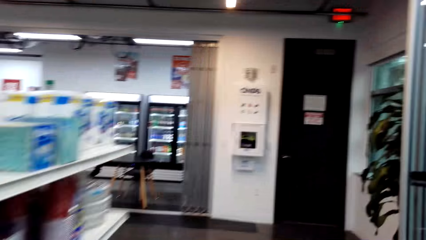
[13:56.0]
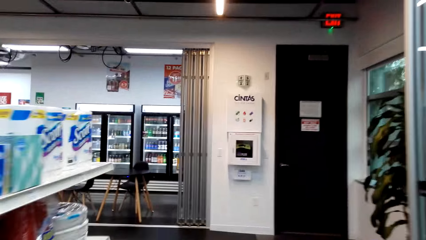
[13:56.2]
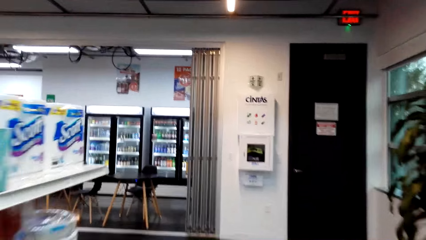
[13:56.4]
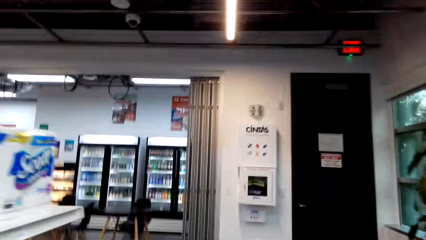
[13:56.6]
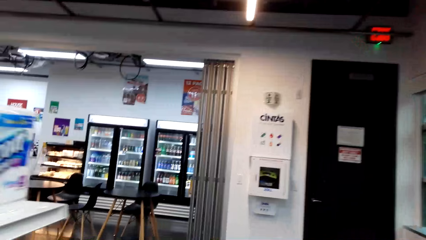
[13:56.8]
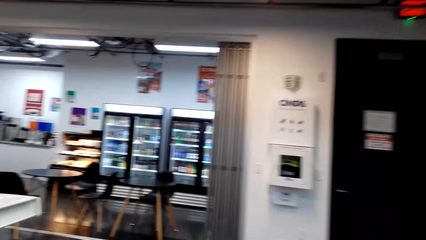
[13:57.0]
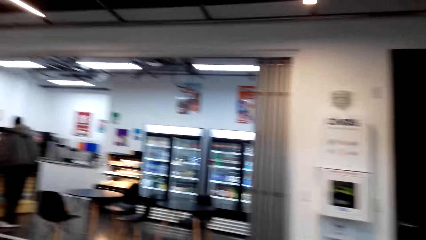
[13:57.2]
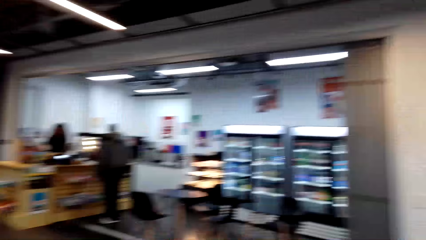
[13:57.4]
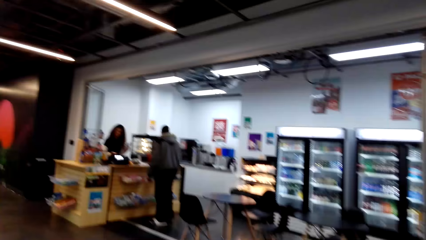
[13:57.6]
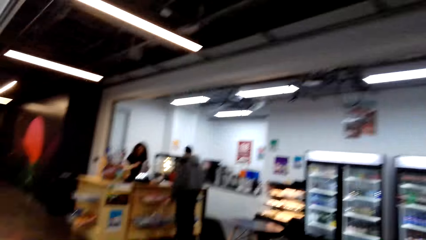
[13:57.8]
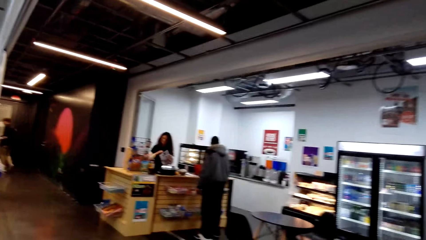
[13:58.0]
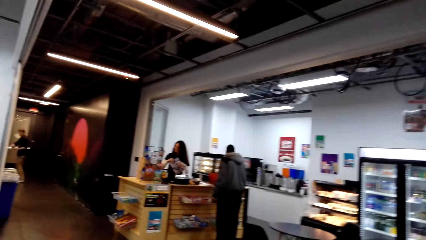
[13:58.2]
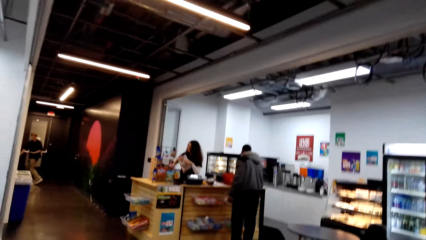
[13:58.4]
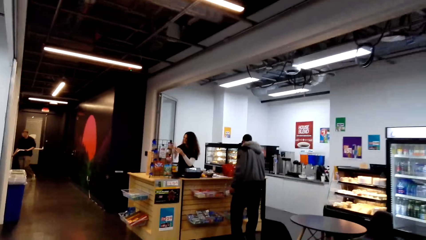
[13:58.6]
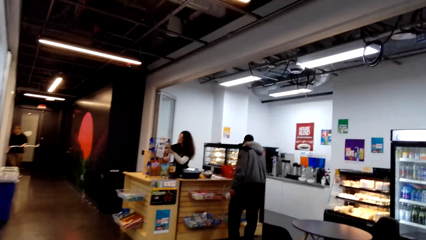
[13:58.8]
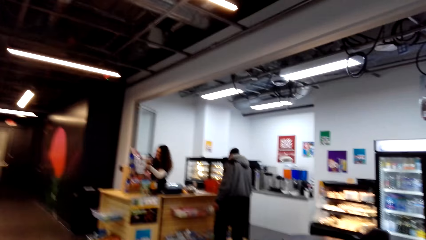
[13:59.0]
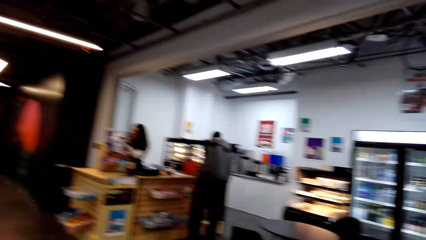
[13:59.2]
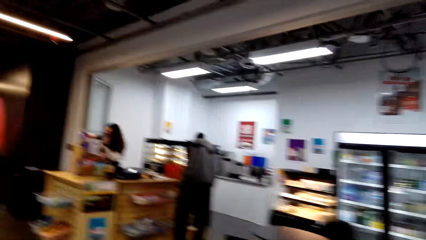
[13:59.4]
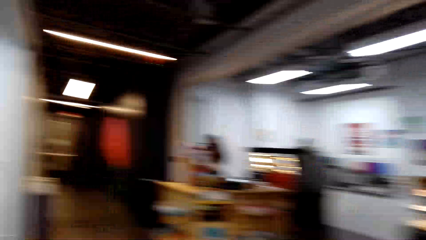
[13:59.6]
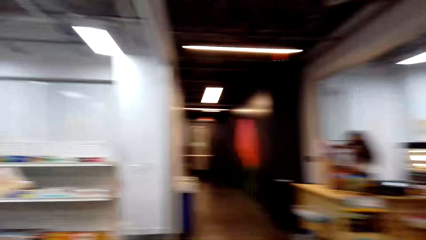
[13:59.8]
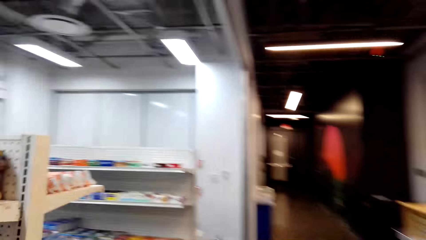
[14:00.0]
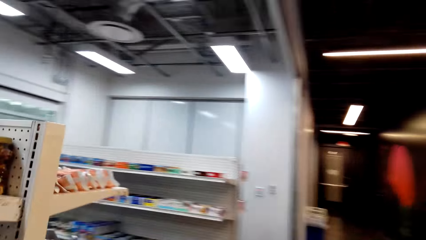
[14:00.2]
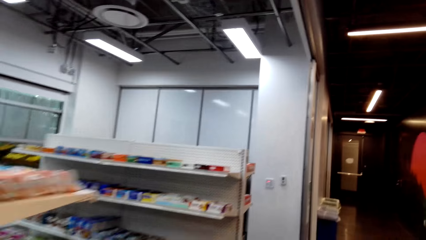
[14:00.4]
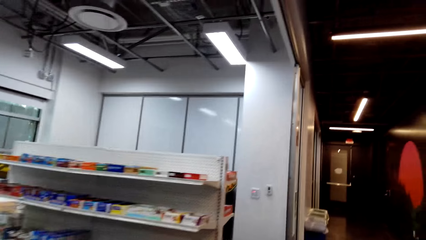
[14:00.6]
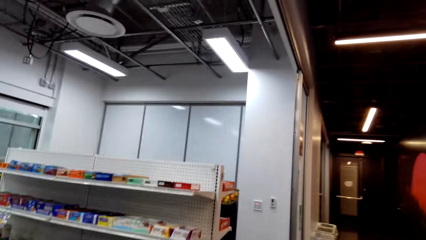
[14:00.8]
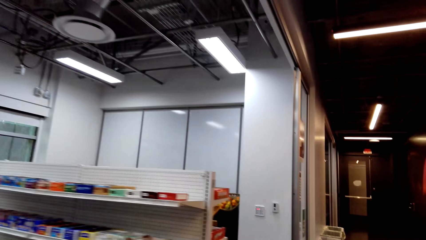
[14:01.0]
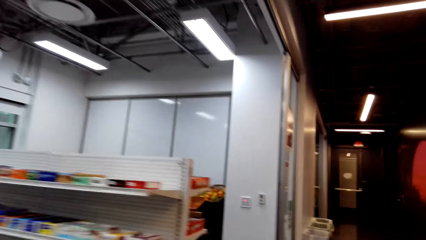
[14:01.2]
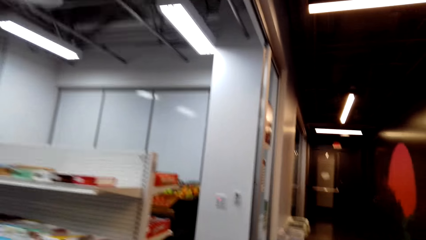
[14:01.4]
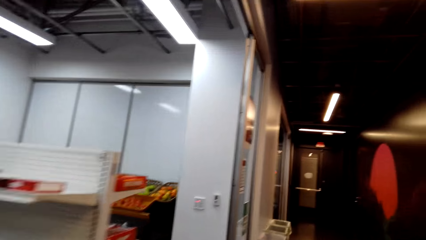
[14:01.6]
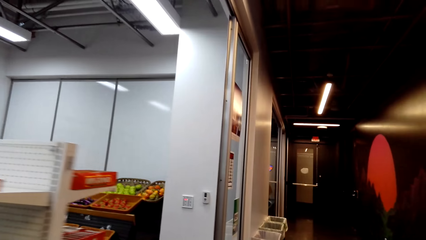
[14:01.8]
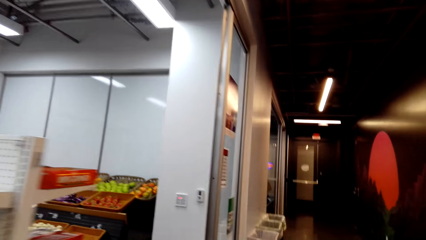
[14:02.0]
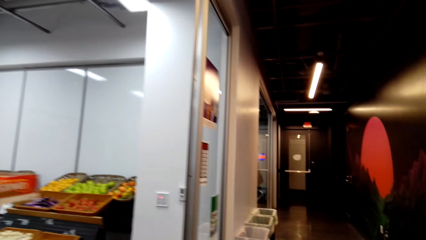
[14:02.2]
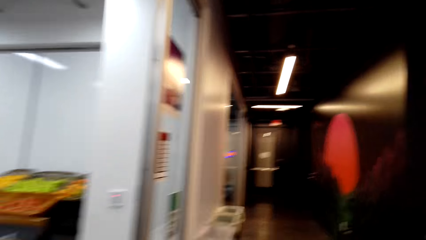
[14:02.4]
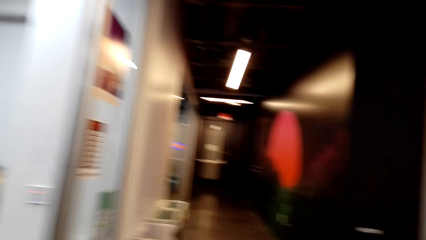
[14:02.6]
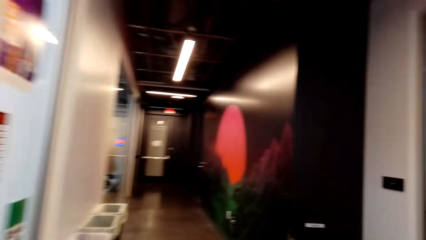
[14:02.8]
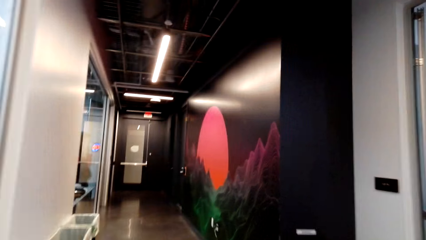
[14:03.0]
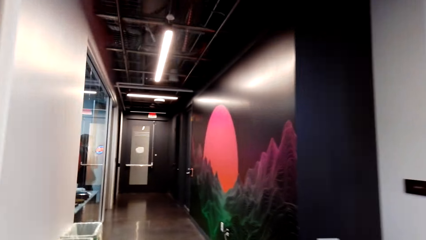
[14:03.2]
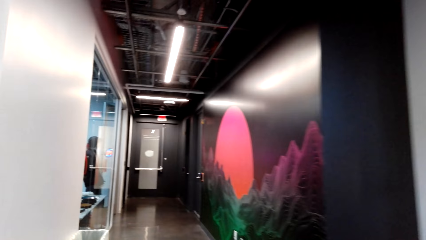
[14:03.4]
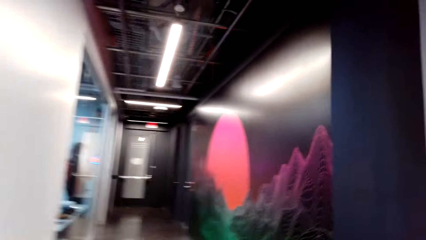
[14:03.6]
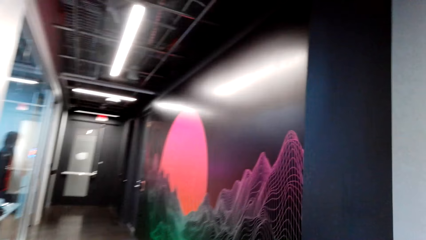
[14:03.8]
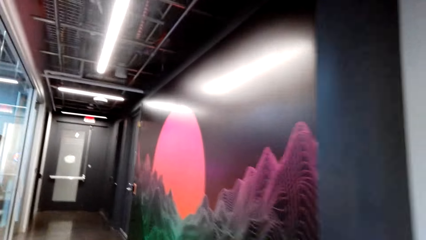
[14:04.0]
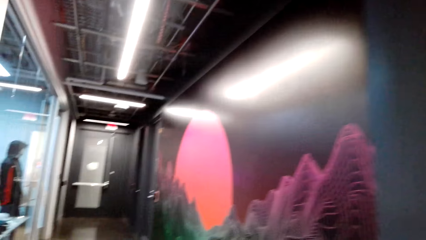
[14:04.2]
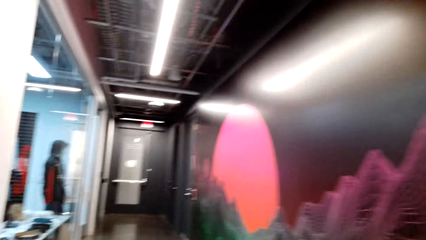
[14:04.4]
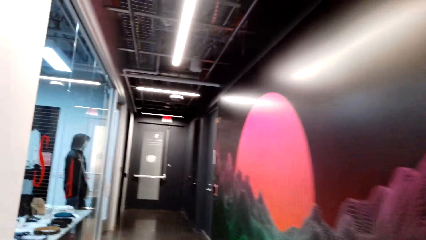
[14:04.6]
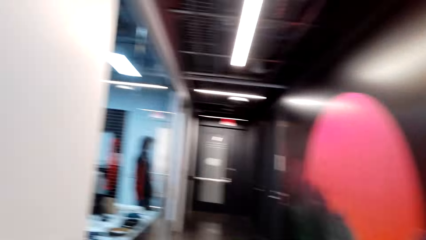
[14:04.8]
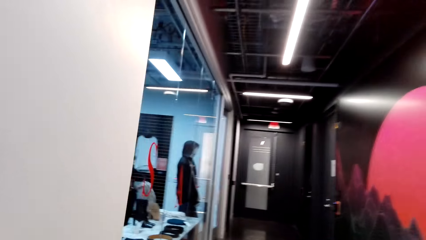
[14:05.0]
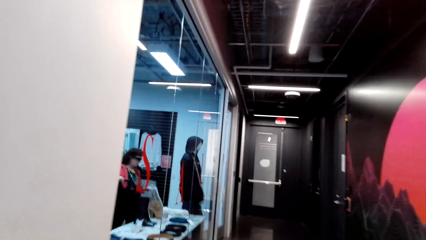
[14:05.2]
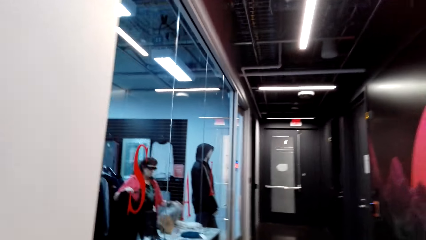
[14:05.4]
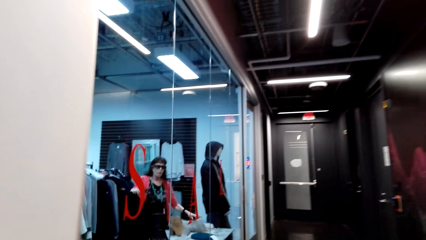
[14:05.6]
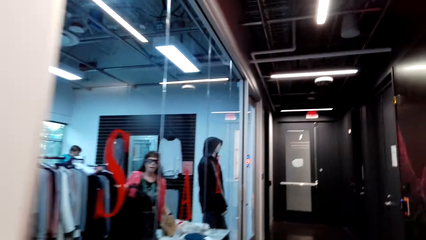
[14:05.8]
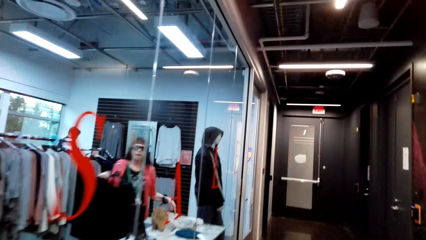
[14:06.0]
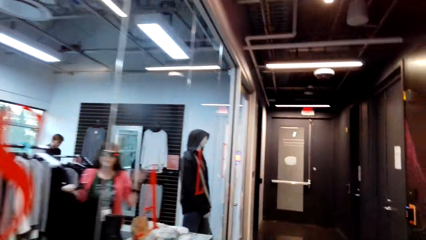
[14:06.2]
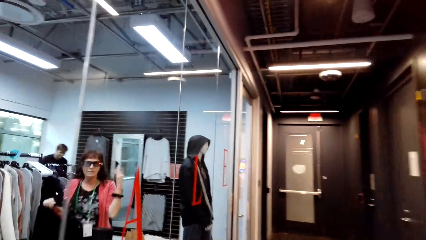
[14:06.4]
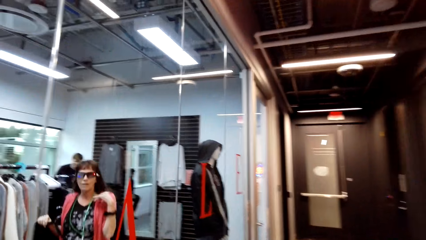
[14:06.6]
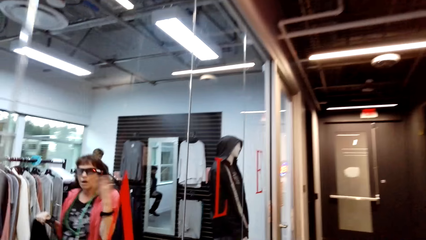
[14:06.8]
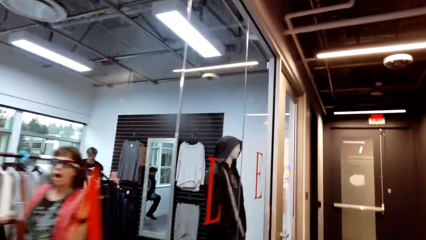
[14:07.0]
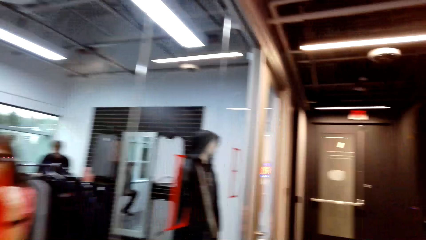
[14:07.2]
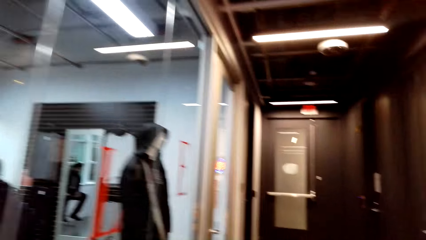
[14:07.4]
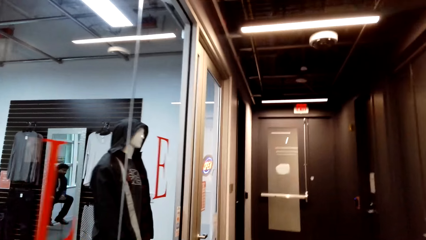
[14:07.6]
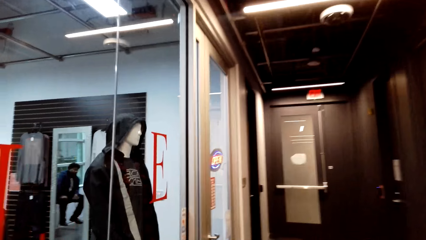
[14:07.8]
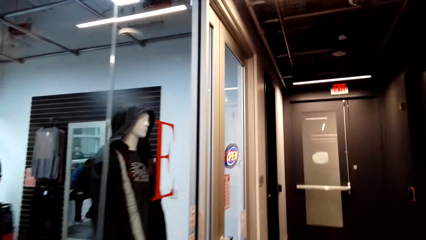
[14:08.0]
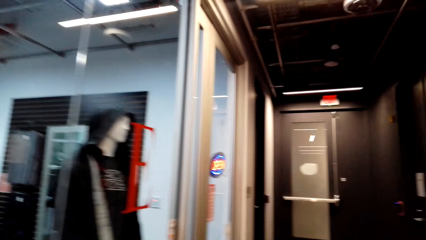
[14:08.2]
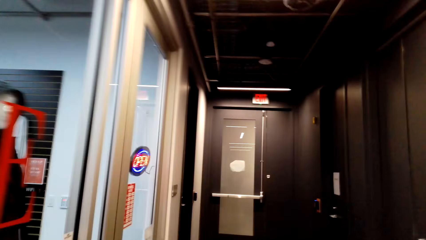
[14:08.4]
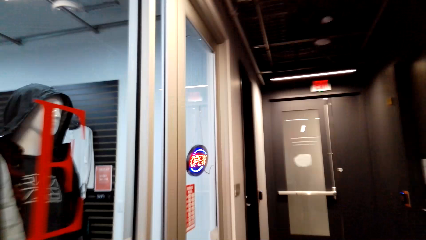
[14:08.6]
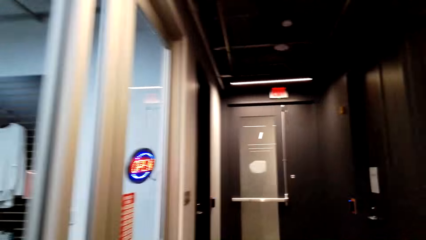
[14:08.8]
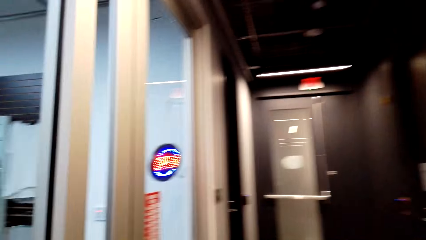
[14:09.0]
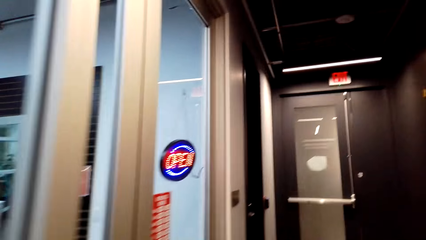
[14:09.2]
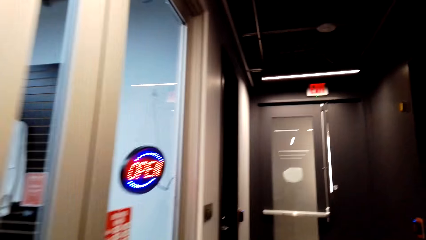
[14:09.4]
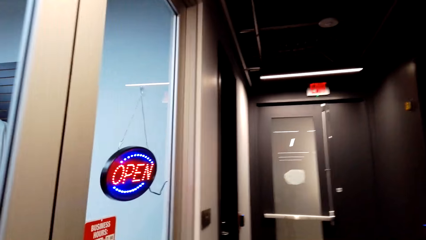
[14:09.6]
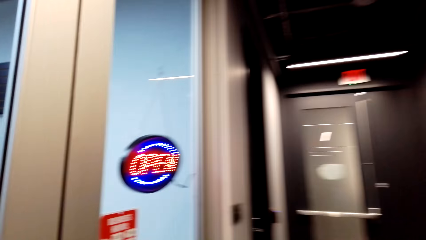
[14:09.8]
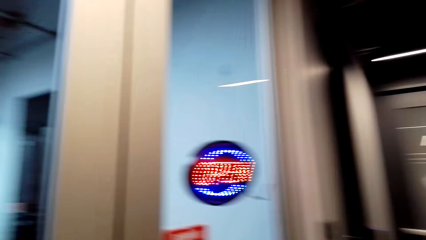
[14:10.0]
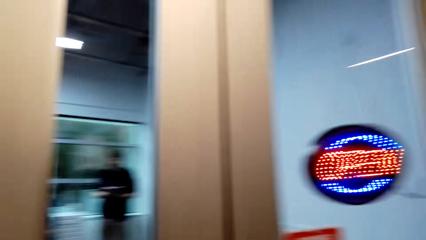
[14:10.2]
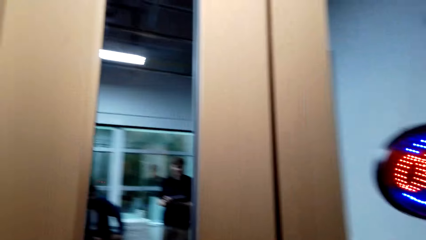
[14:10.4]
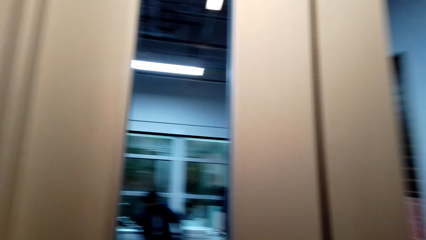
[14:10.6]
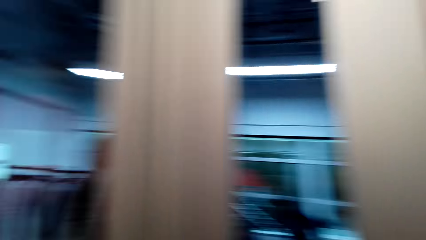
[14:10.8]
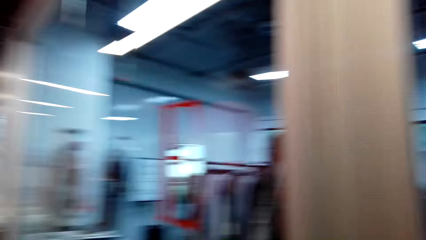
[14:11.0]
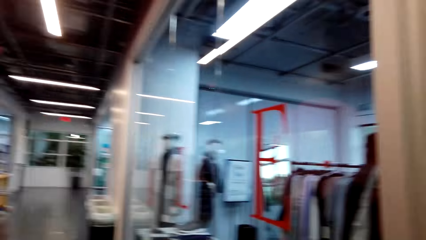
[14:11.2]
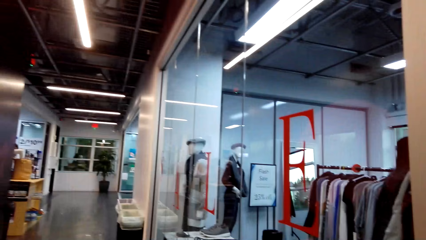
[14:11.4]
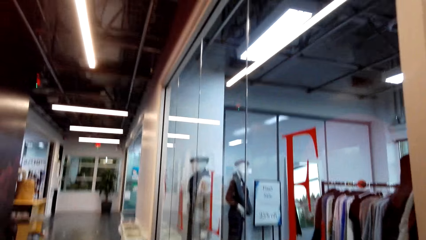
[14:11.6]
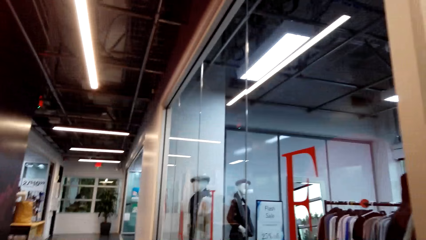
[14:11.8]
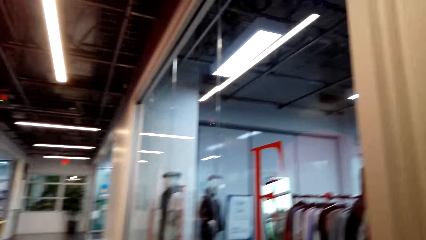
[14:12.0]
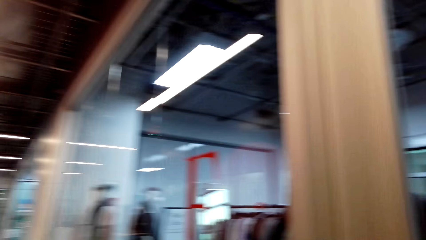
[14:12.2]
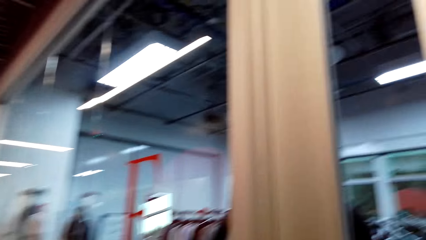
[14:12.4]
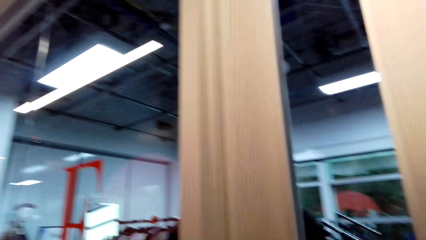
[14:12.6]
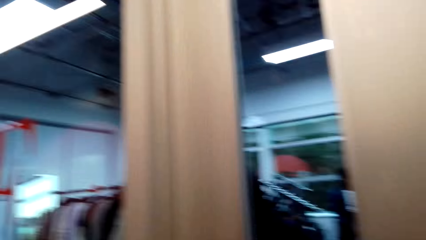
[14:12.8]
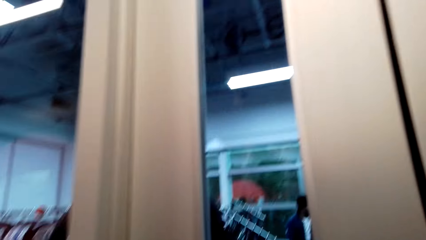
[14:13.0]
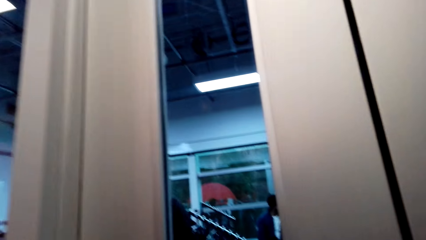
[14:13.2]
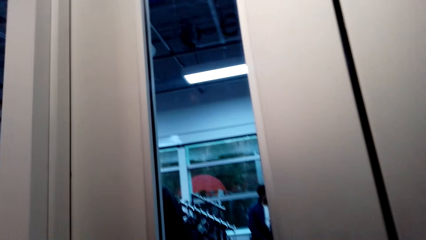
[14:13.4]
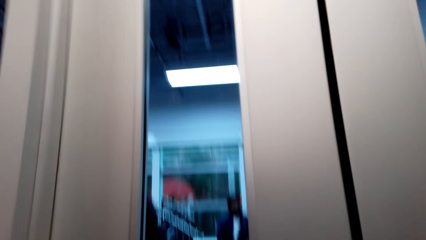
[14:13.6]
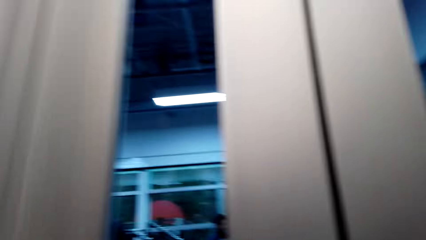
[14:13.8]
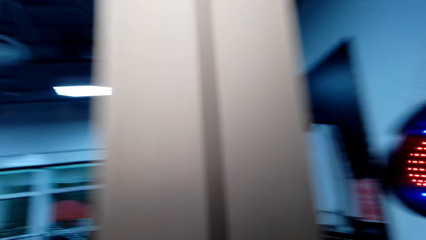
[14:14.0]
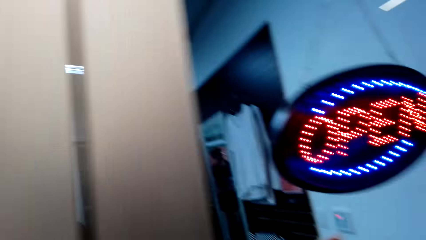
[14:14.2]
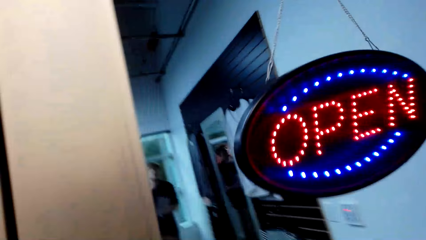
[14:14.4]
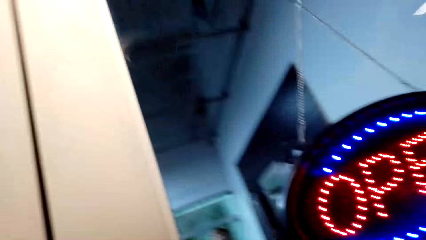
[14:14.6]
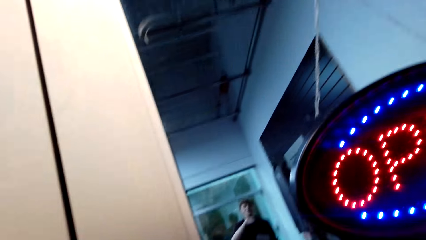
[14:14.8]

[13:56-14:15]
The camera wearer walks along the corridor in the supermarket. They look around the supermarket.
